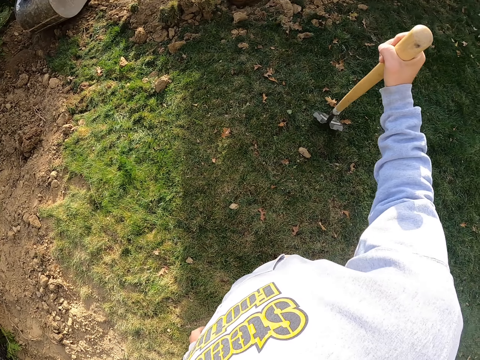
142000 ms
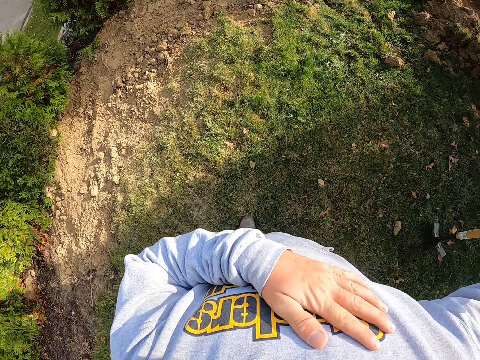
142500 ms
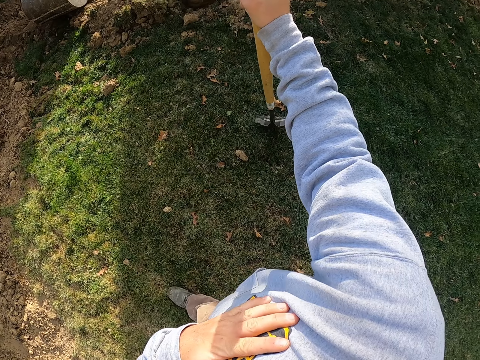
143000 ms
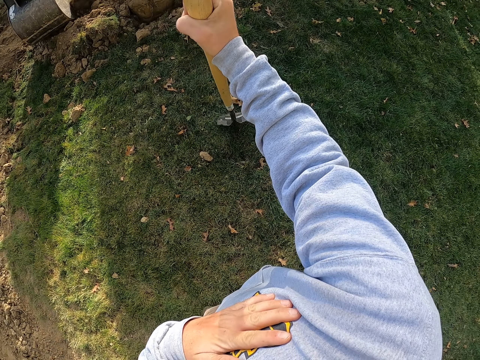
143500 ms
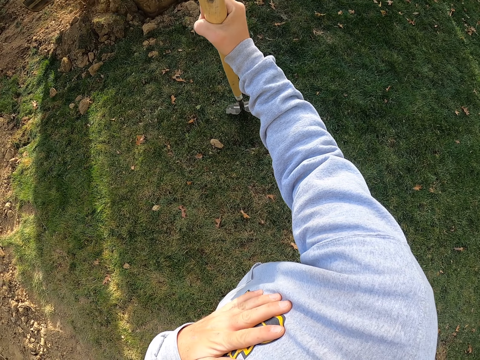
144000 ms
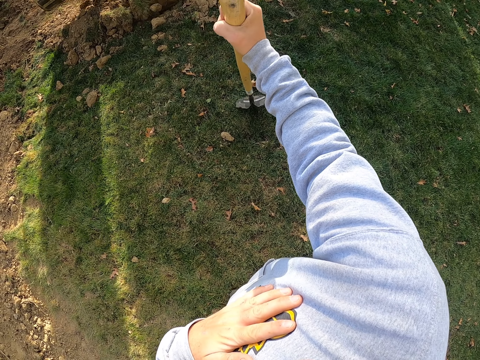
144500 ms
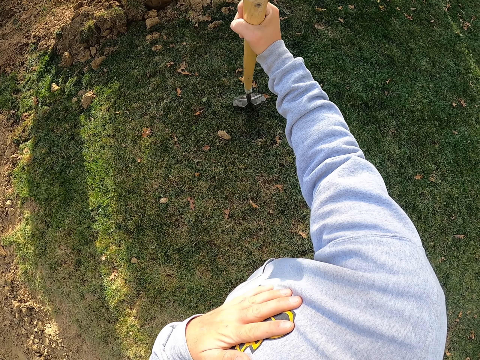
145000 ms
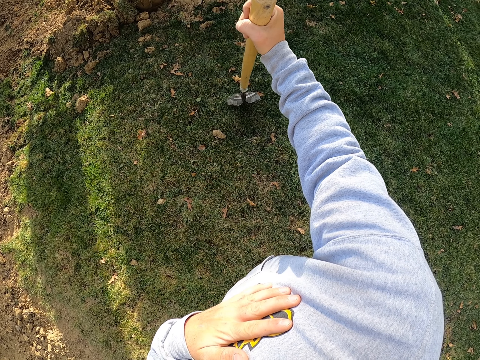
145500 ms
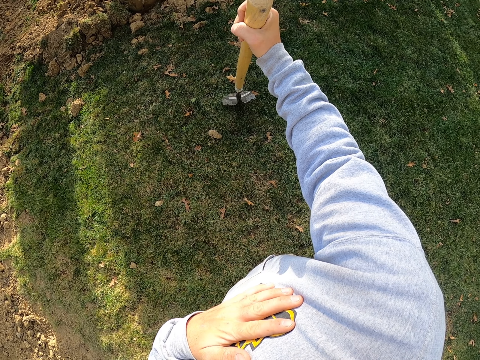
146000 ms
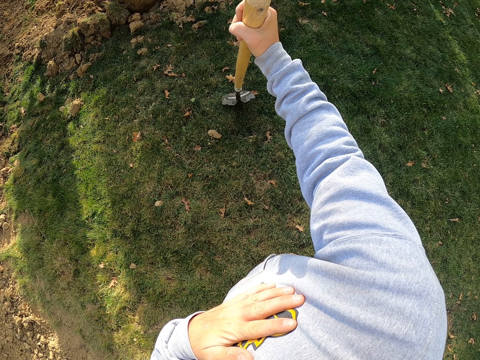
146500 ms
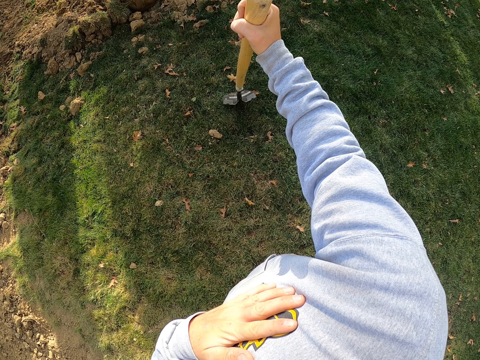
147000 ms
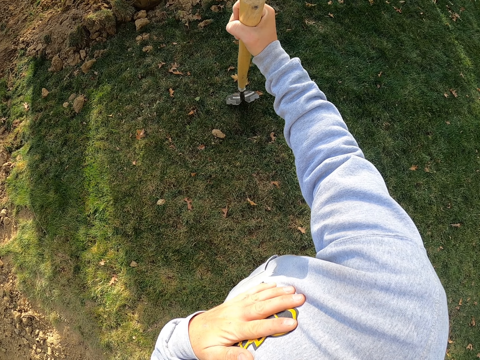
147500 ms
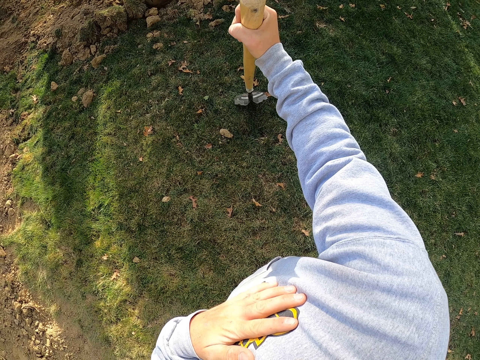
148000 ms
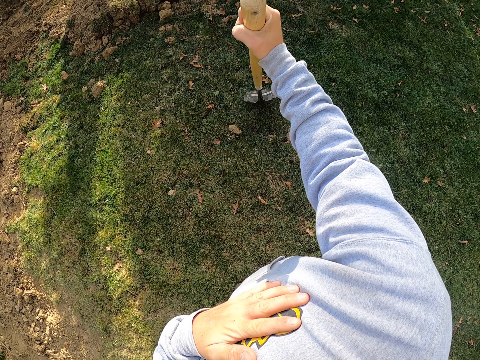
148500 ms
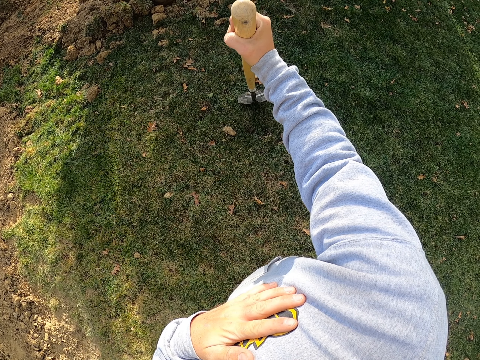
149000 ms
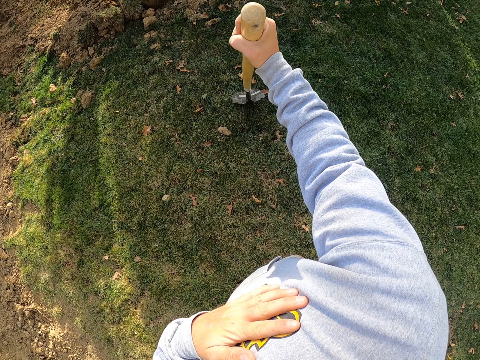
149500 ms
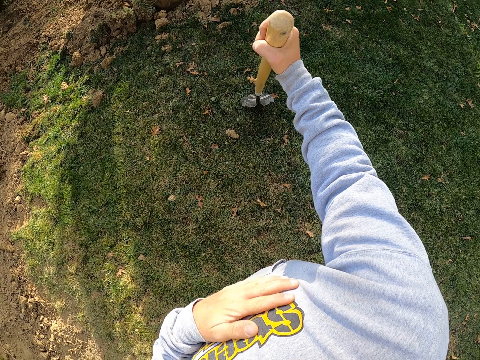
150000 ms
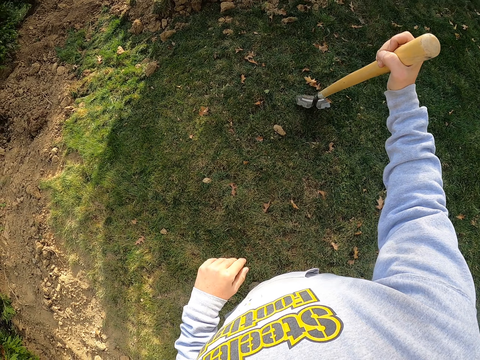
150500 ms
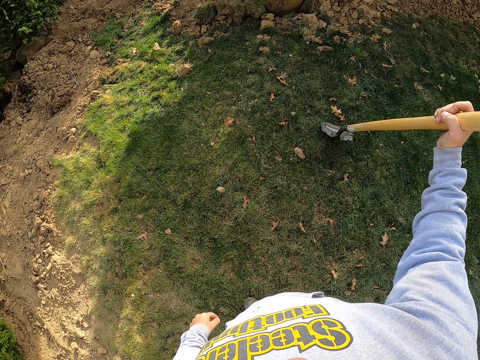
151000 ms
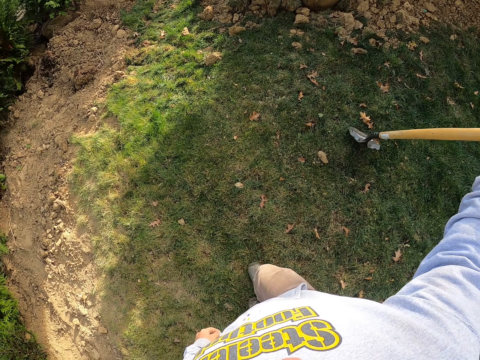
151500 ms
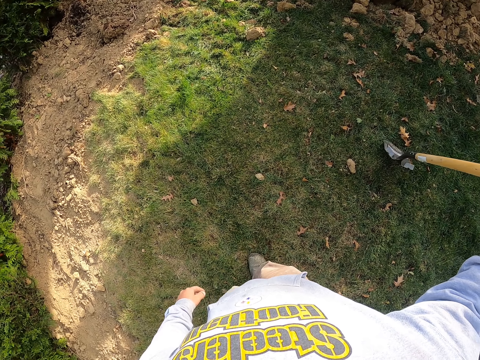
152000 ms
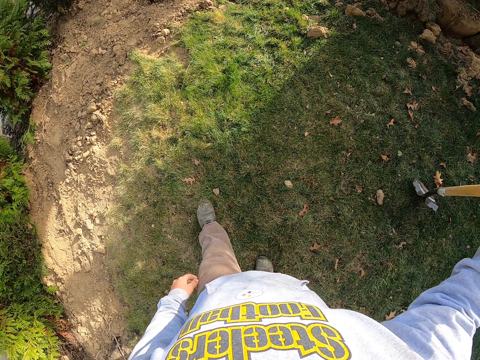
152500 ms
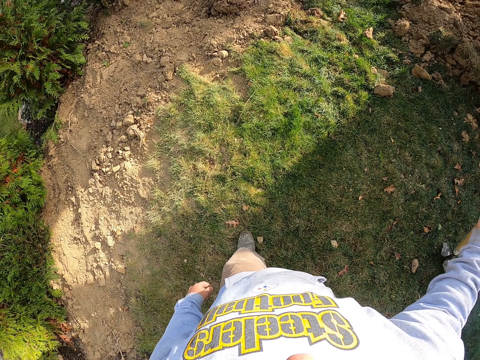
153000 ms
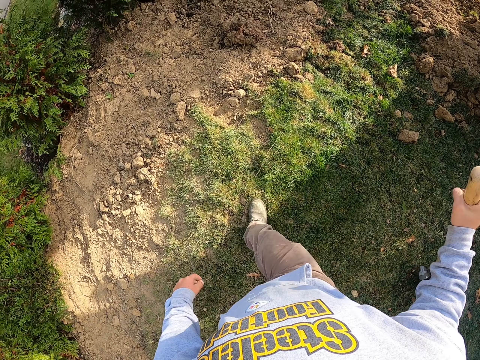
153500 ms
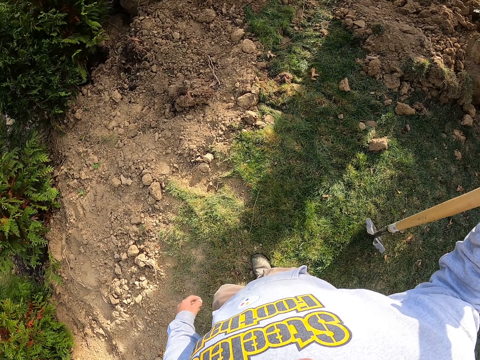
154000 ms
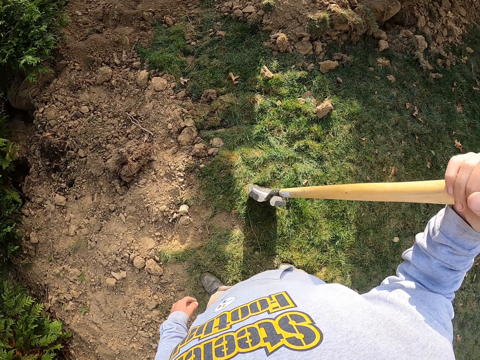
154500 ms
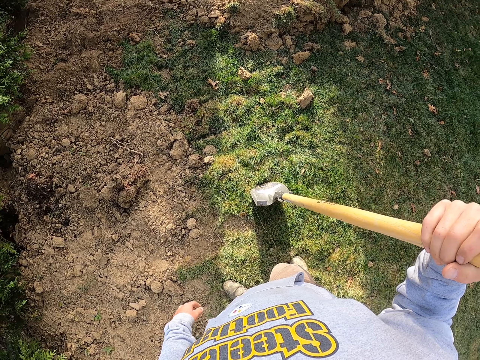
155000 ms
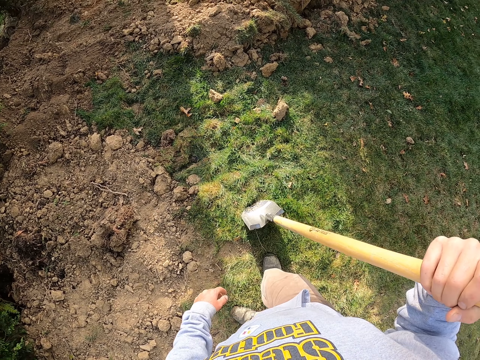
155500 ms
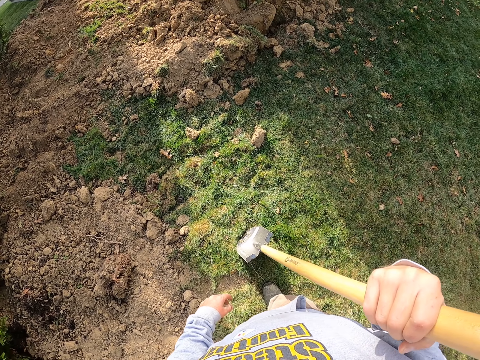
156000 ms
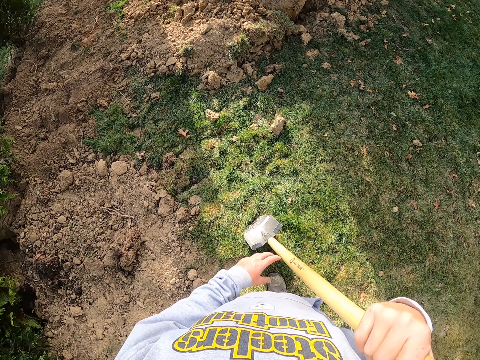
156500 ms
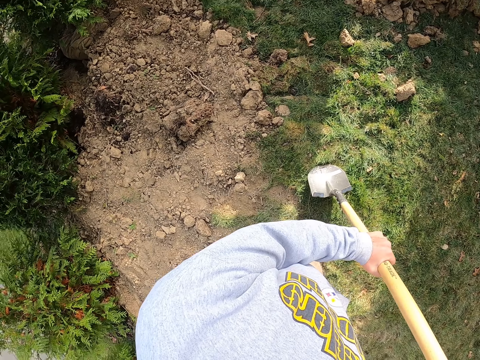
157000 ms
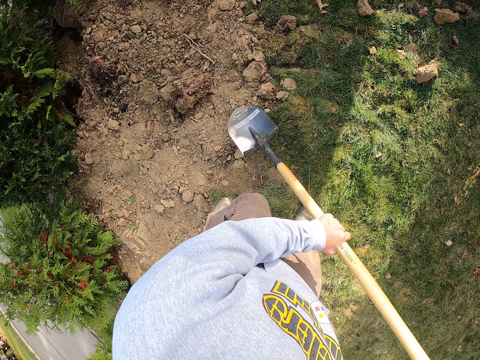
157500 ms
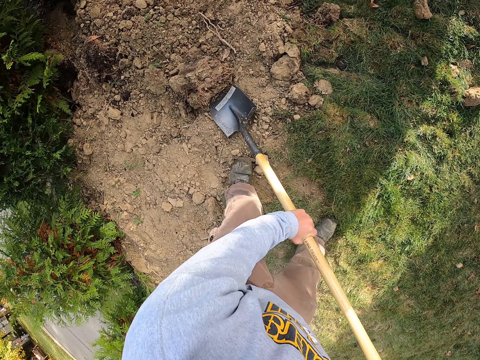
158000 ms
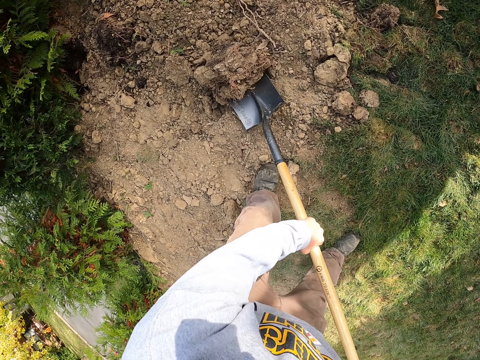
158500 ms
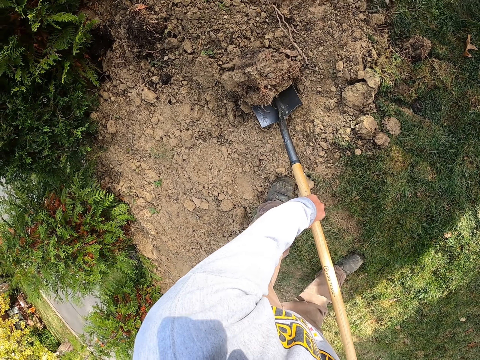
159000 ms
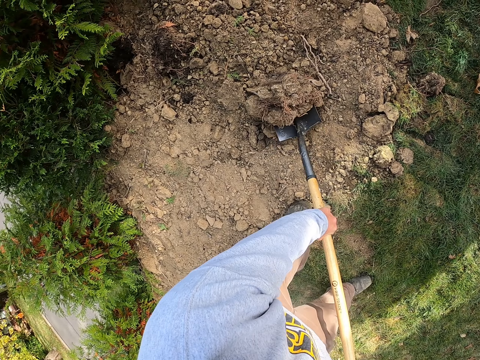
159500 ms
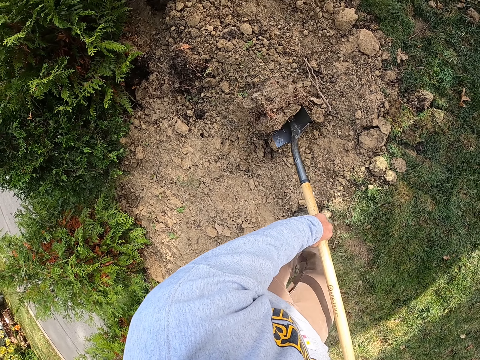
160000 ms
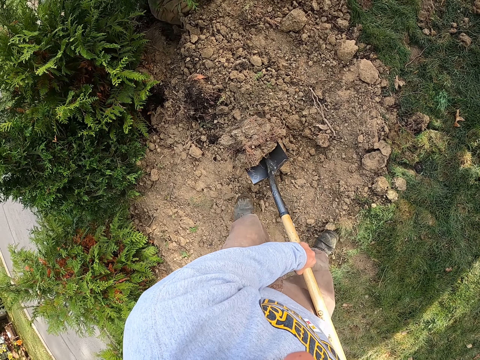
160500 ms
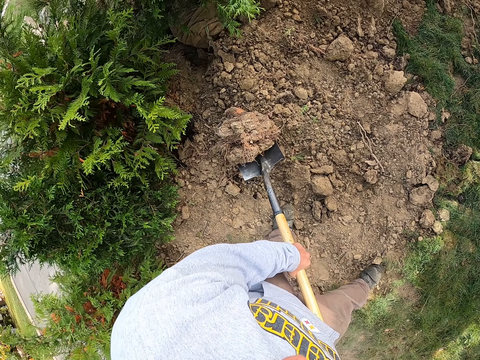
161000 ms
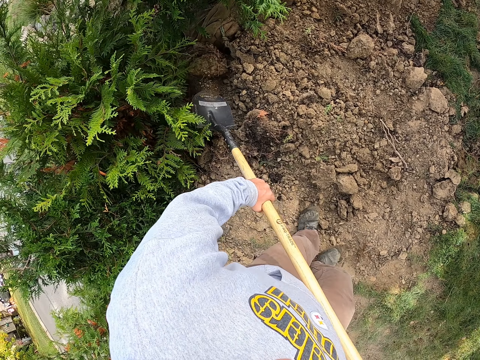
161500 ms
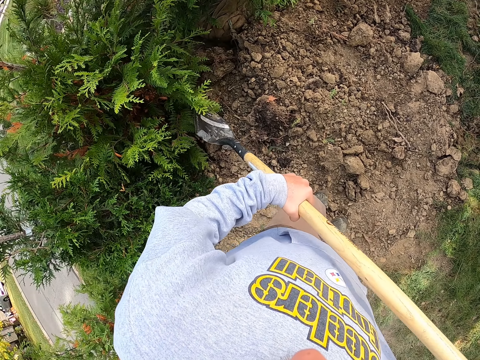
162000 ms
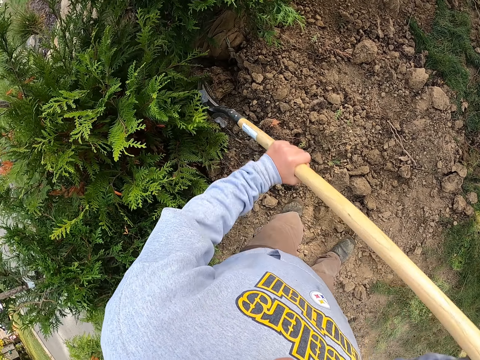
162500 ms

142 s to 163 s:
The camera wearer places the left hand on his chest. He lowers the left hand. He walks on the grass around the compound. He moves the spade. He holds the spade with both hands. He scoops soil. He digs the ground with the spade. He throws the soil from the spade. He hits the soil with the spade.

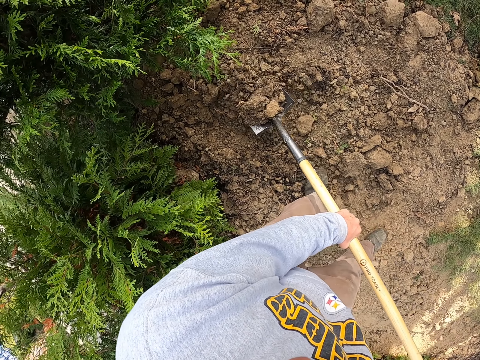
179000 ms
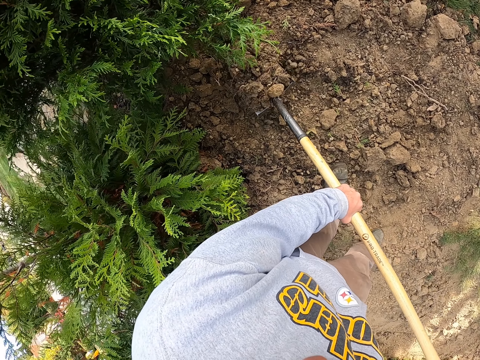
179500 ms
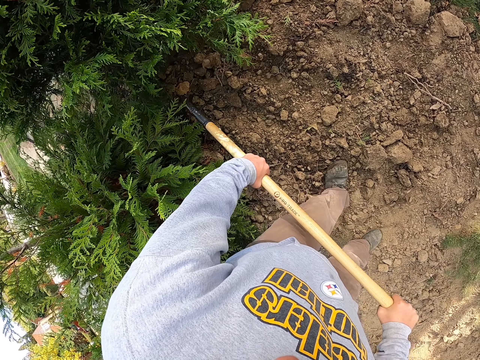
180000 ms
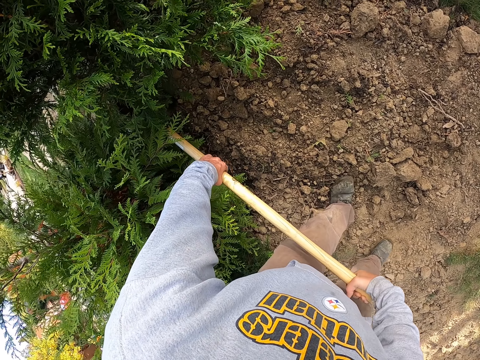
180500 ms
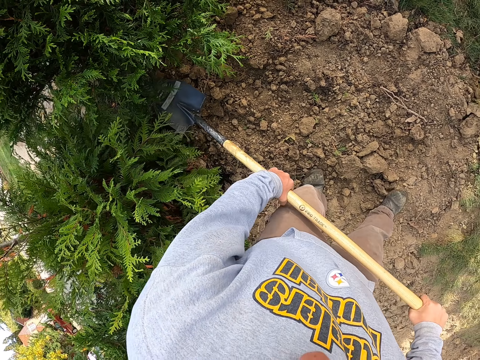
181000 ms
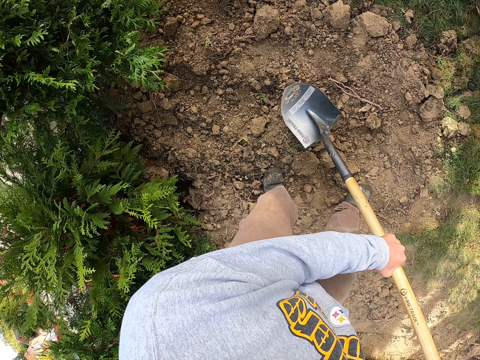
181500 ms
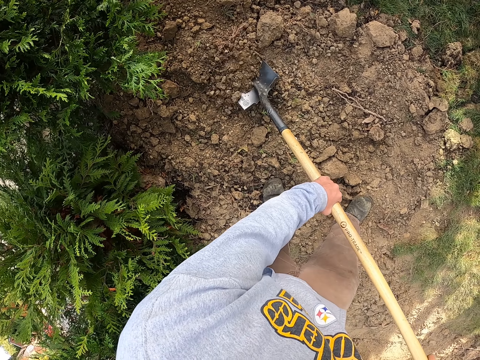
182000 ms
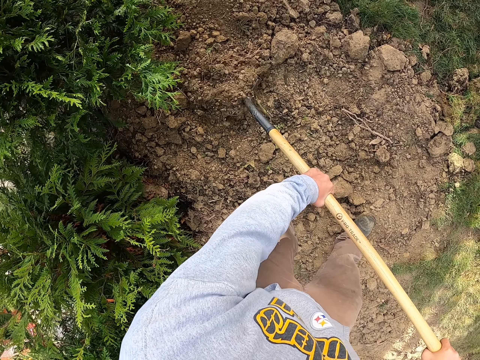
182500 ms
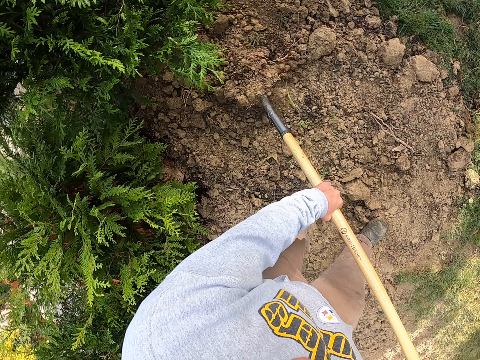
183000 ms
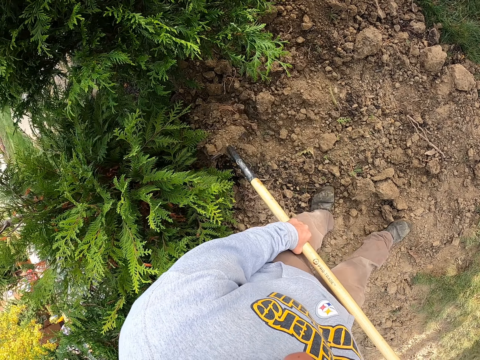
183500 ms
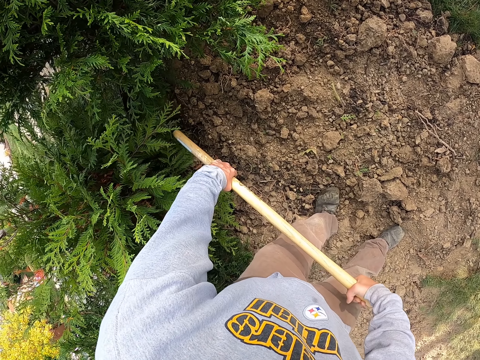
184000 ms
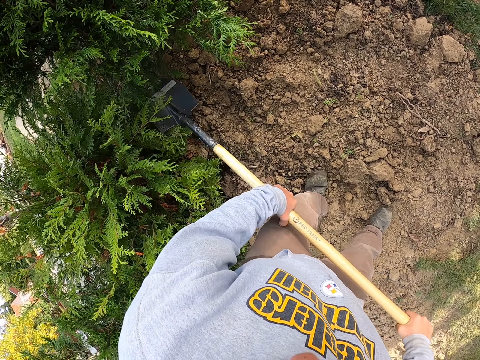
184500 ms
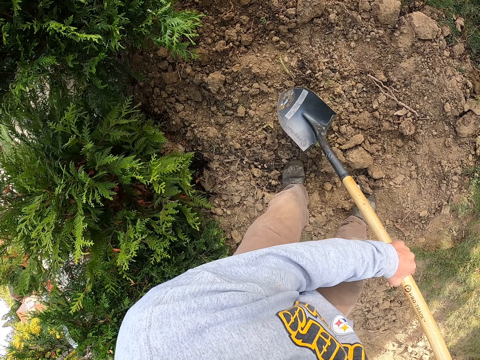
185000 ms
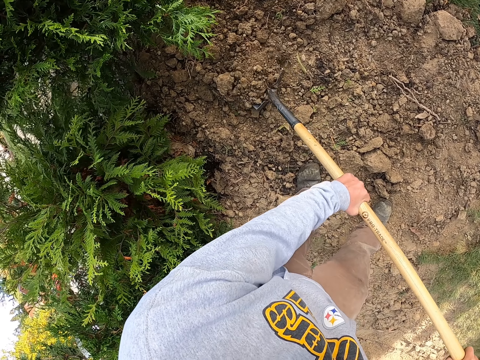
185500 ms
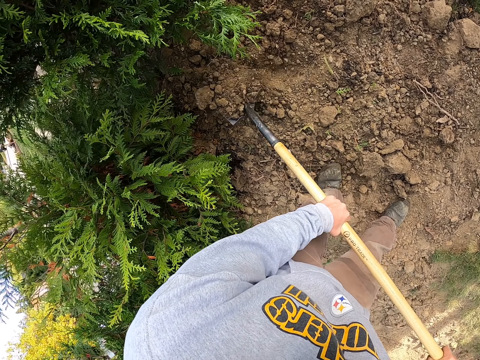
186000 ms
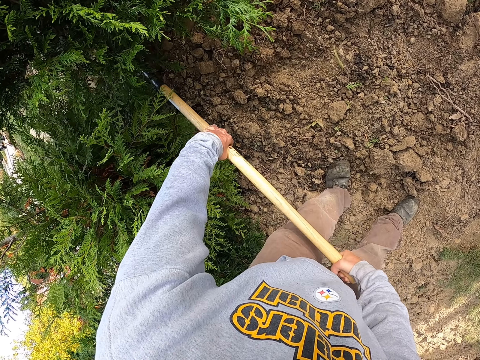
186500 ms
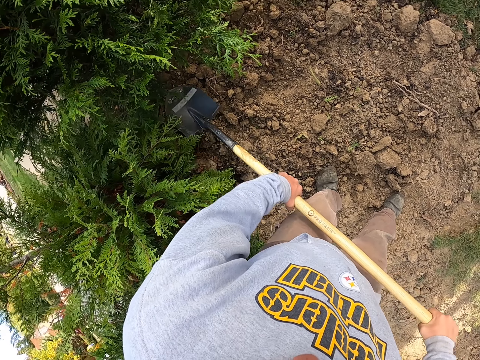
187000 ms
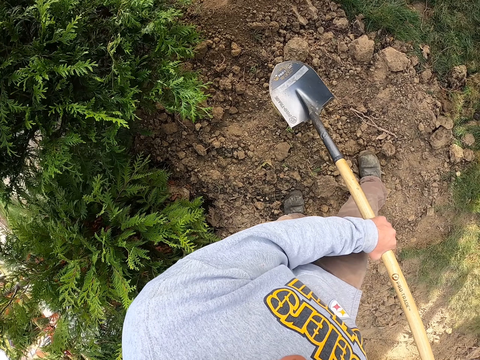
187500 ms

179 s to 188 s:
The camera wearer throws soil with a spade. They scoop soil with the spade. They throw soil with the spade. They scoop soil with the spade. They throw soil with the spade.
